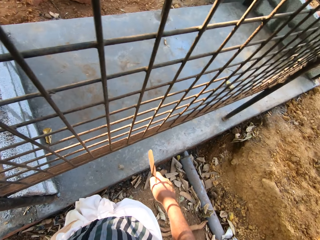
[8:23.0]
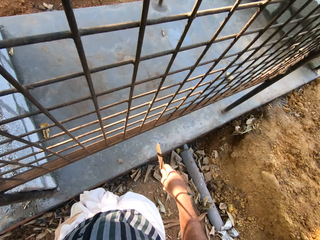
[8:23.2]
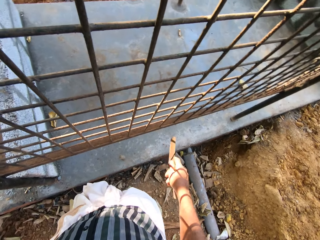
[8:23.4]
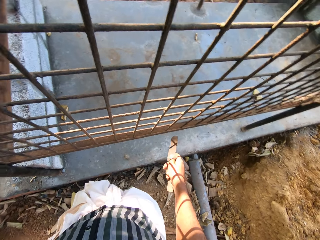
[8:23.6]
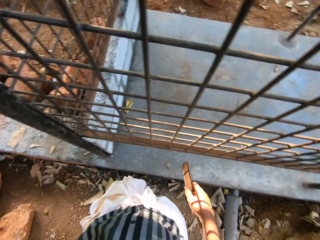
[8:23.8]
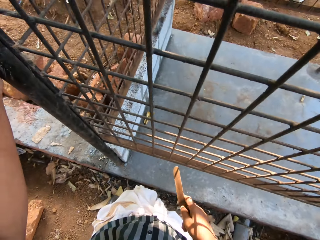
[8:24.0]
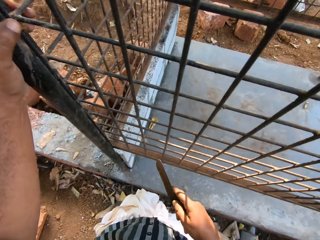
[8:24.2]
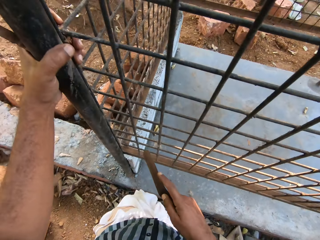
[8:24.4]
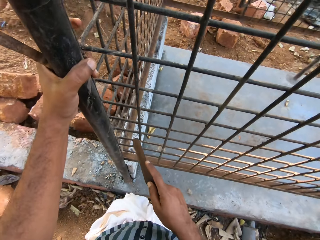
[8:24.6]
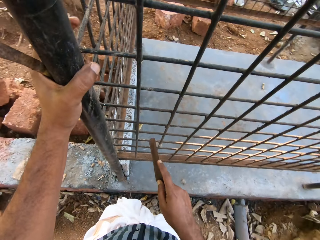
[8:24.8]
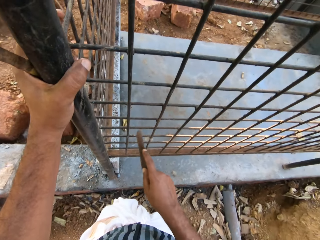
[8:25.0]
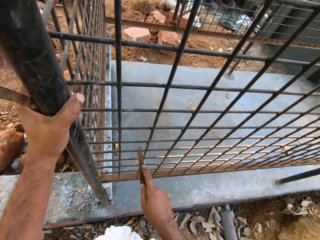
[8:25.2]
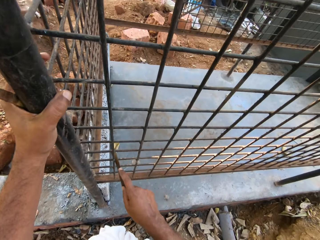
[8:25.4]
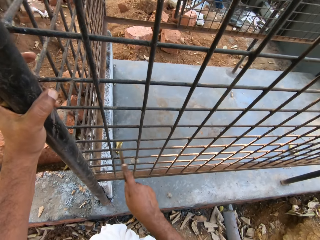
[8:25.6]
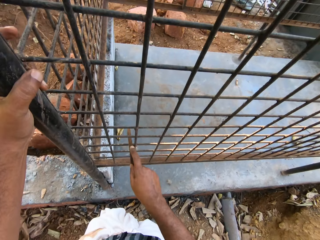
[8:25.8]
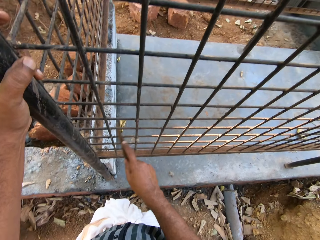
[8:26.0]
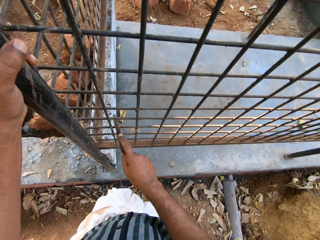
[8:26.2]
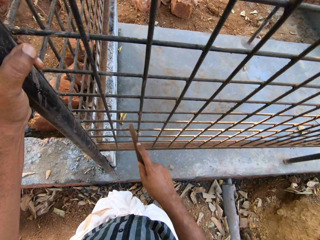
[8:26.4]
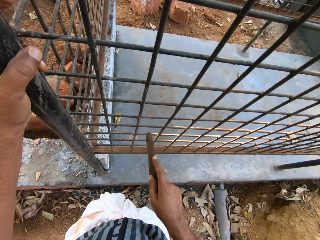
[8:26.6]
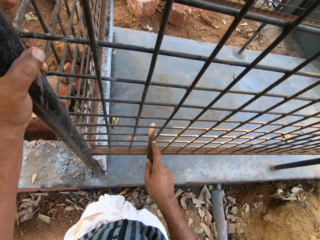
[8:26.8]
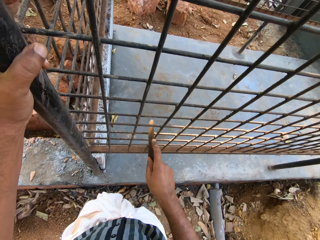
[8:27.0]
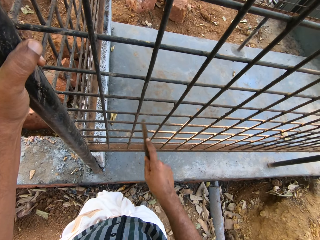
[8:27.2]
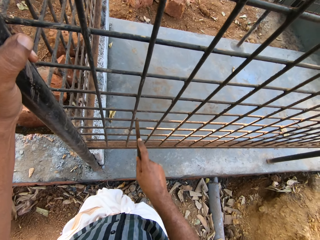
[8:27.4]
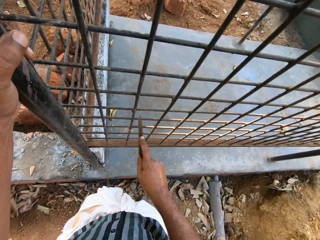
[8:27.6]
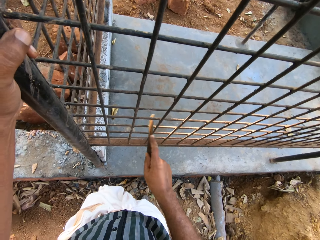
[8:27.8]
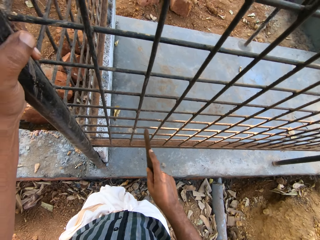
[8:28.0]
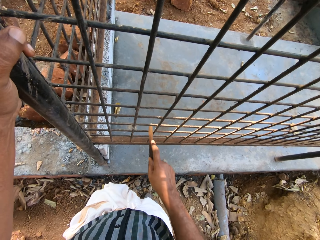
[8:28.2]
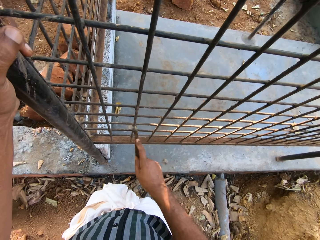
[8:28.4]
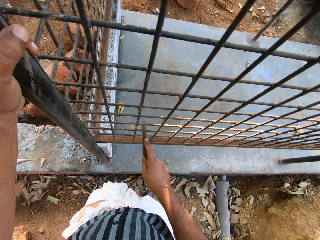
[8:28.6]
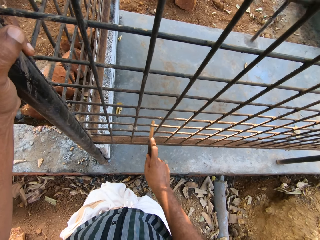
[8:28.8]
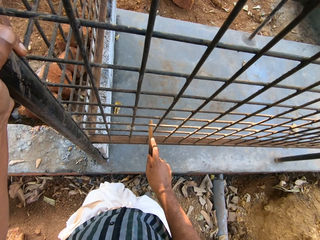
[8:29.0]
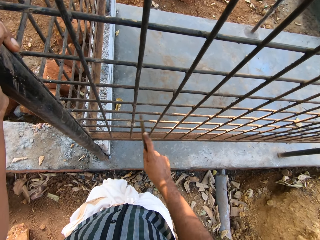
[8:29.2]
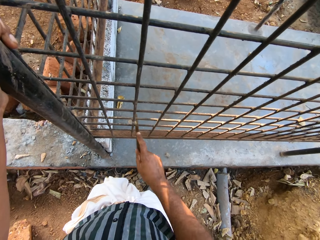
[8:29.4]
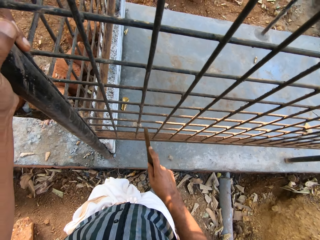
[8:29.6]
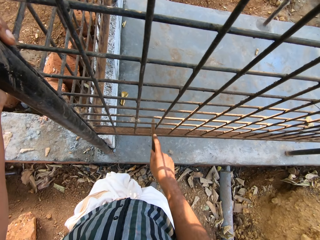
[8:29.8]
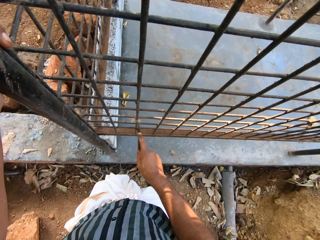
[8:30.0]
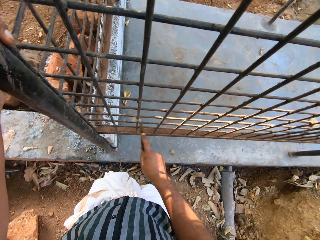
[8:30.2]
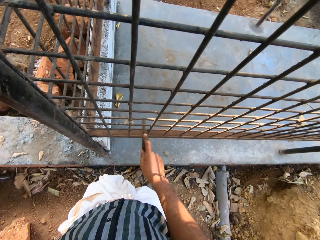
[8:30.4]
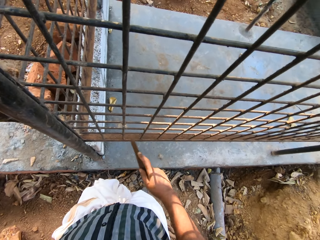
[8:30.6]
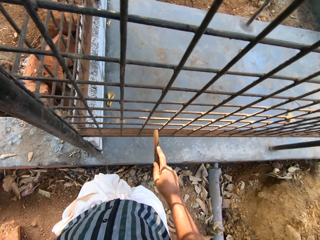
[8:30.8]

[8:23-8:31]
The camera wearer holds the metal with his hand. He scrapes the wire mesh with the metal.
